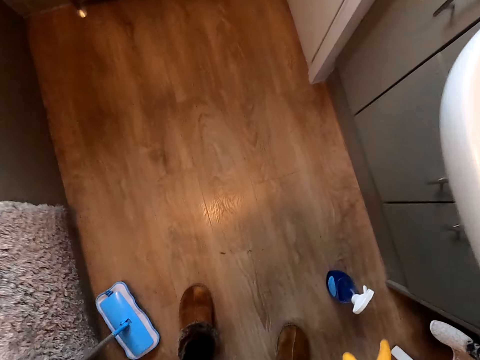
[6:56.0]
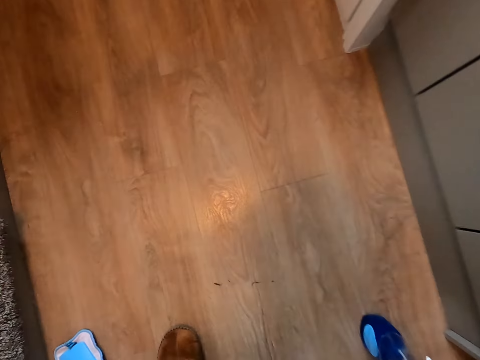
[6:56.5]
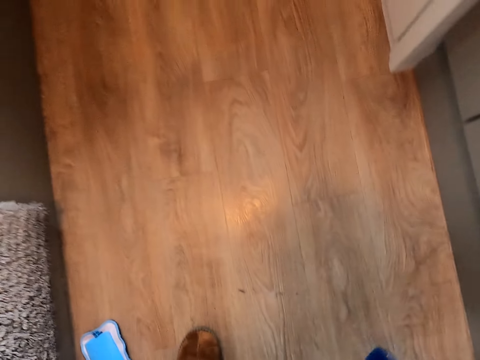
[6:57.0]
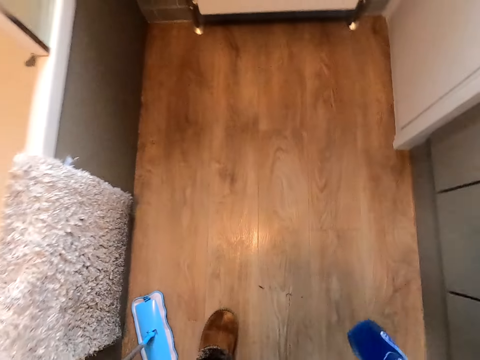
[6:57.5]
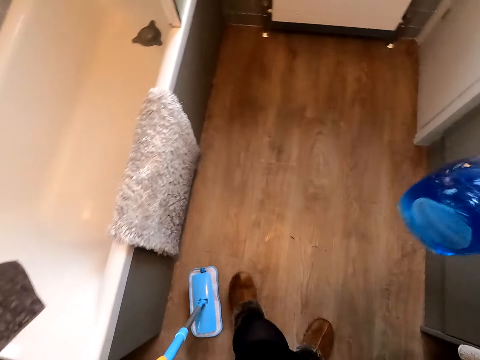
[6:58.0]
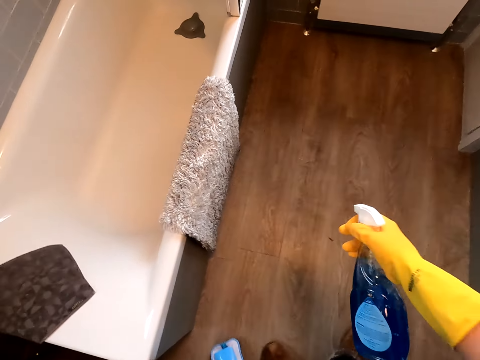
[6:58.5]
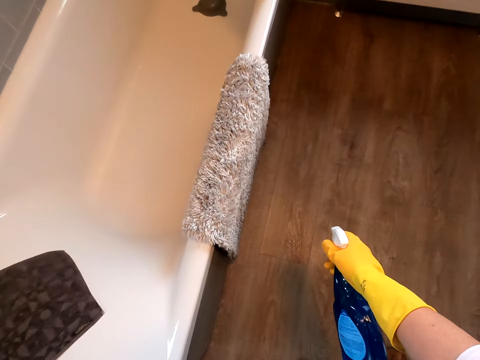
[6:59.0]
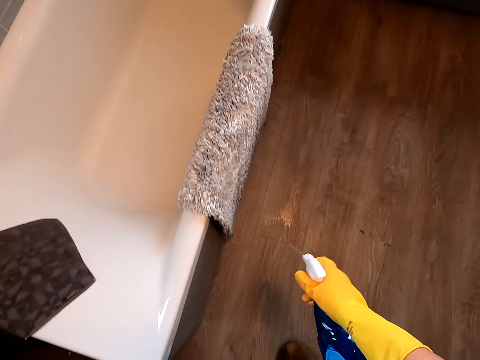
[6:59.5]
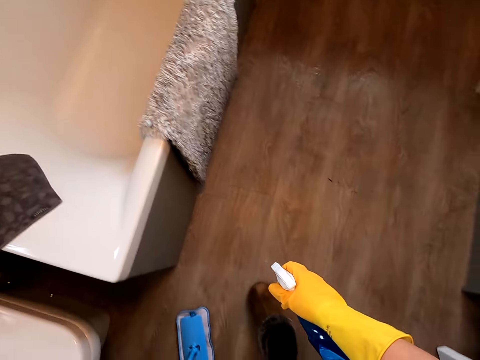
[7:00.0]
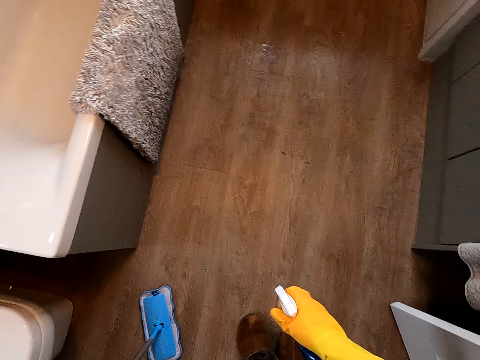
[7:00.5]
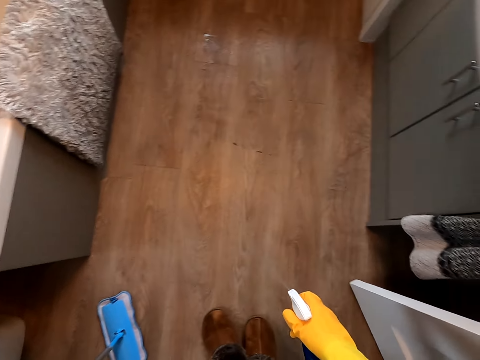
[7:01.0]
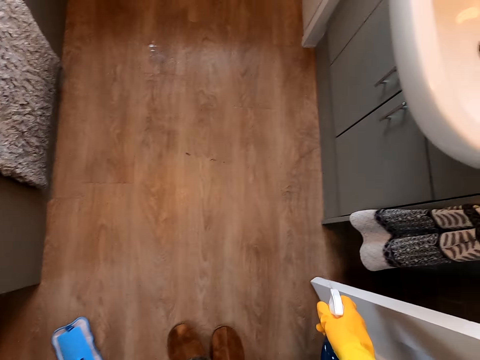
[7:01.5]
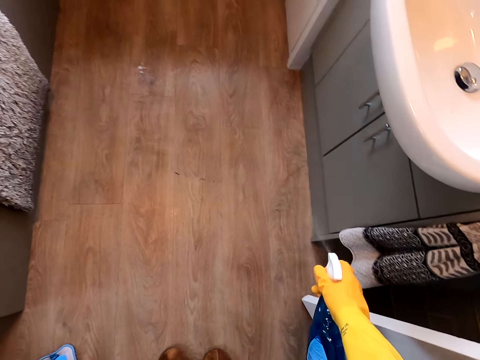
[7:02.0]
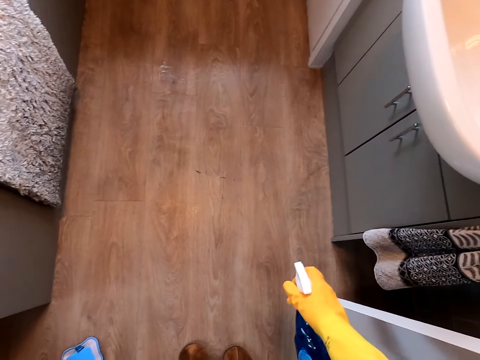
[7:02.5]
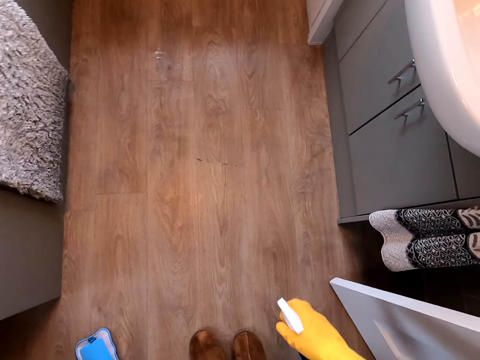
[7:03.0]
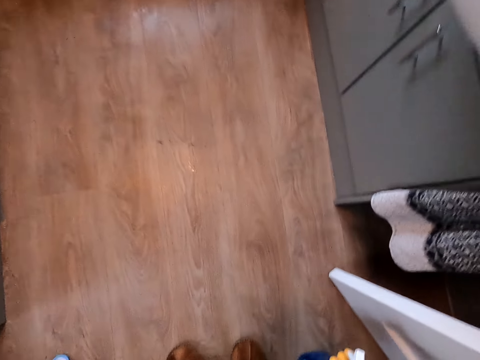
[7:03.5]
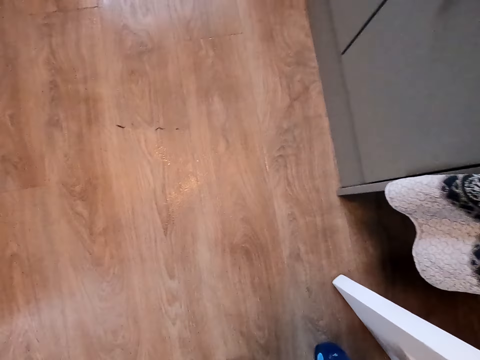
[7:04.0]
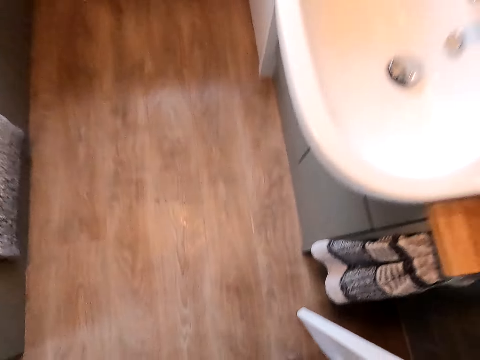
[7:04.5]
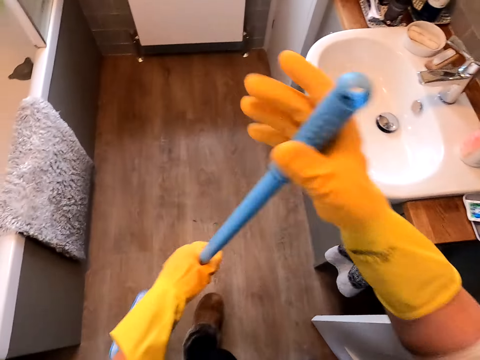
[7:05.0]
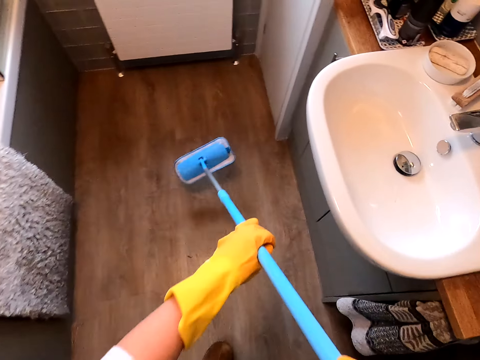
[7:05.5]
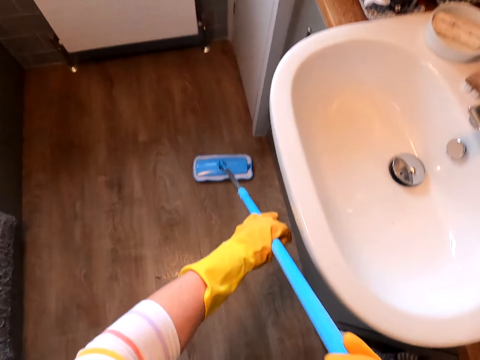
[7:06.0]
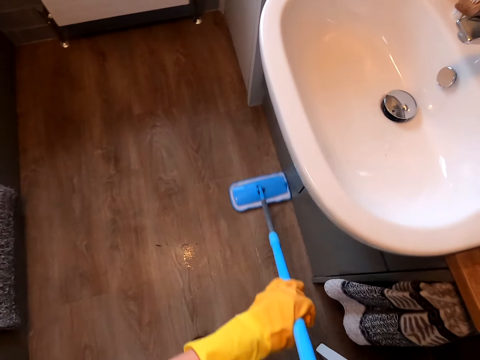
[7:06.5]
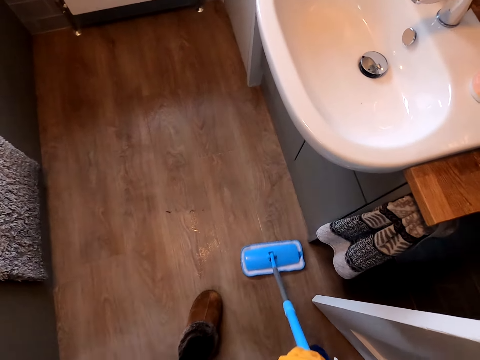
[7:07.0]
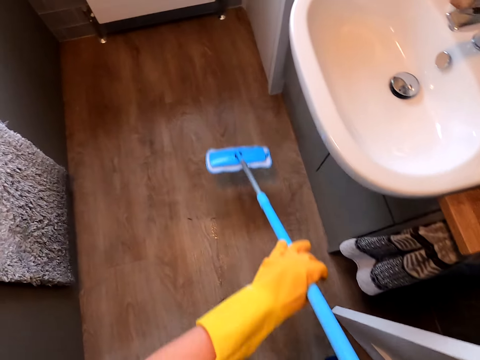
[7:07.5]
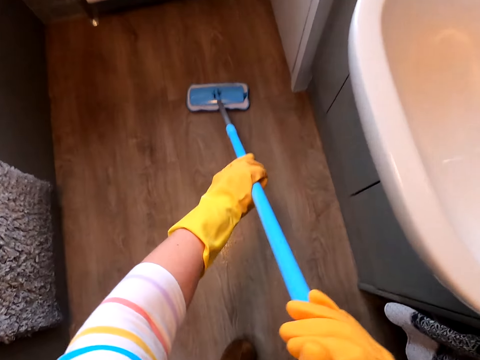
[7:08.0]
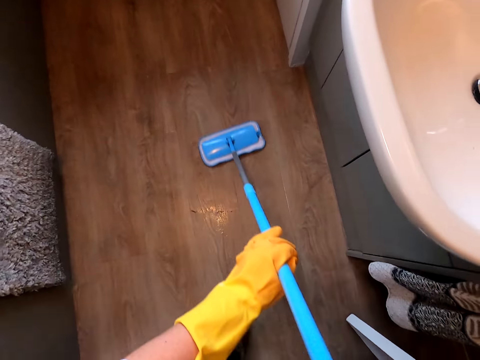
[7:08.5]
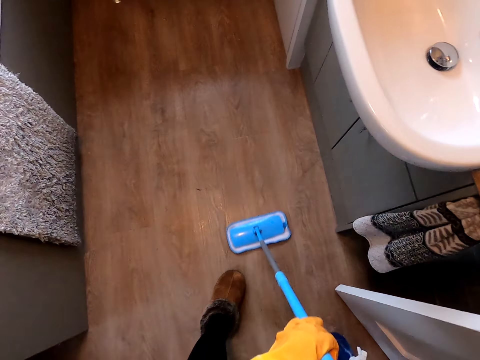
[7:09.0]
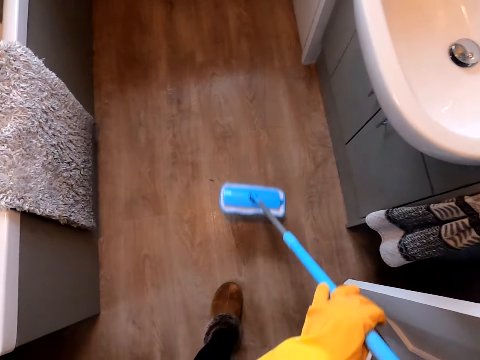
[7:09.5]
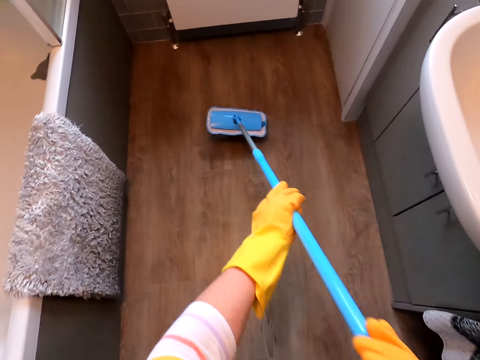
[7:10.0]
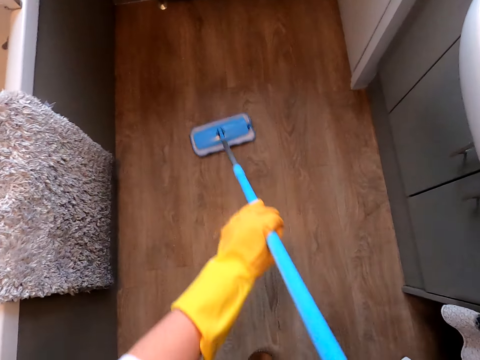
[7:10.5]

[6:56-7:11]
The camera wearer puts down the mop. They pick up the spray bottle from the floor. They spray the floor. They put the spray bottle on the floor. They take the mop. They clean the floor with the mop.

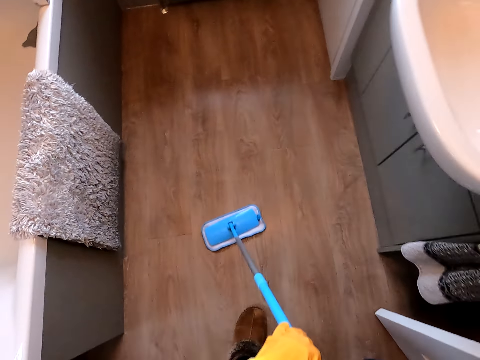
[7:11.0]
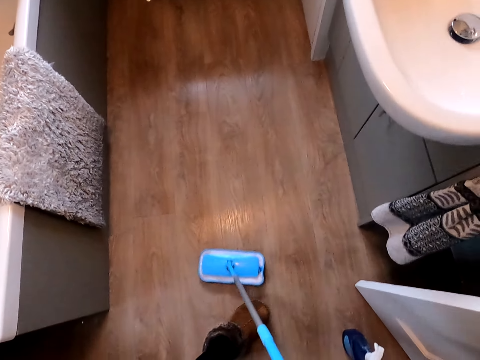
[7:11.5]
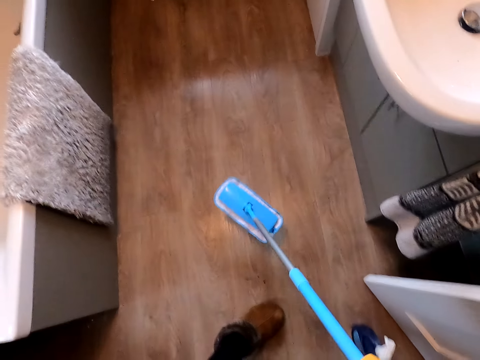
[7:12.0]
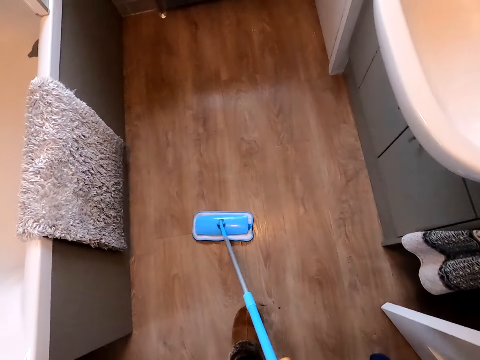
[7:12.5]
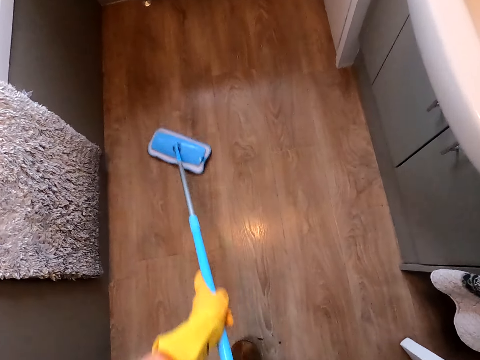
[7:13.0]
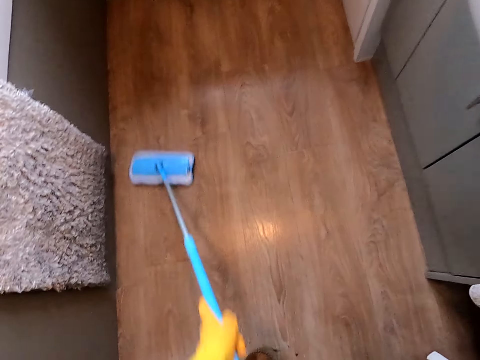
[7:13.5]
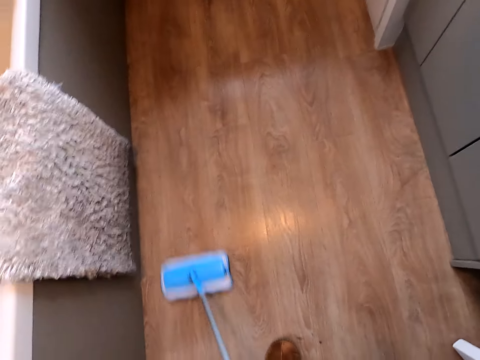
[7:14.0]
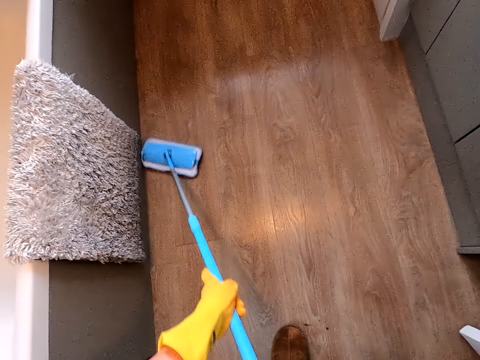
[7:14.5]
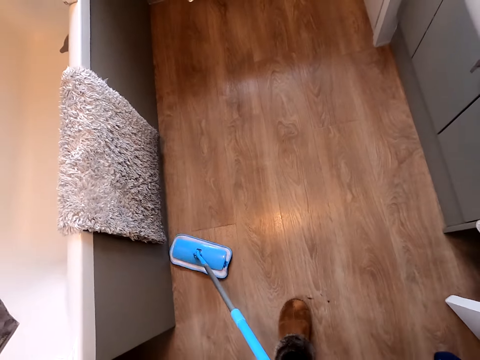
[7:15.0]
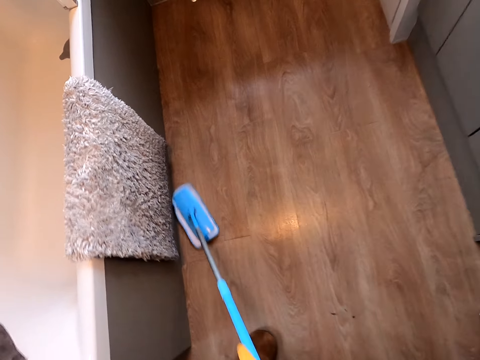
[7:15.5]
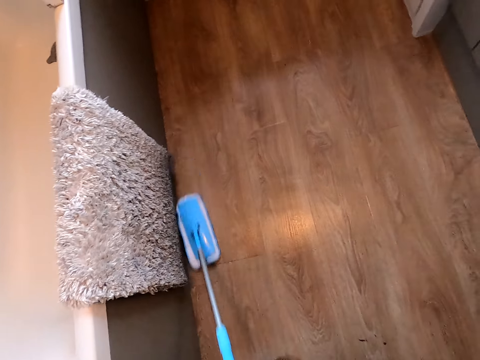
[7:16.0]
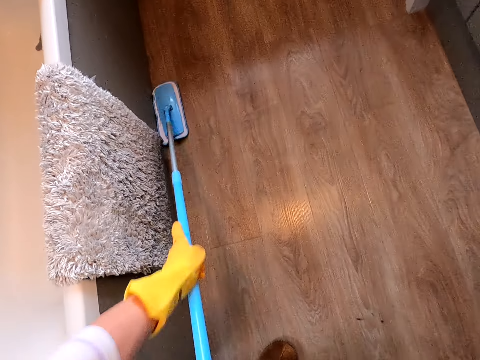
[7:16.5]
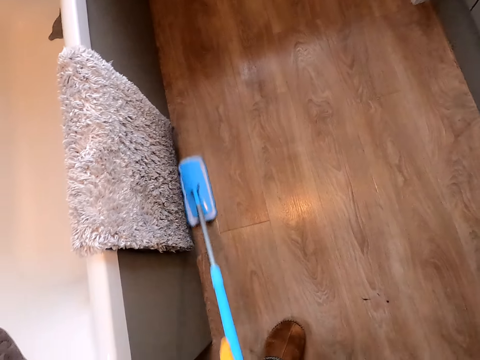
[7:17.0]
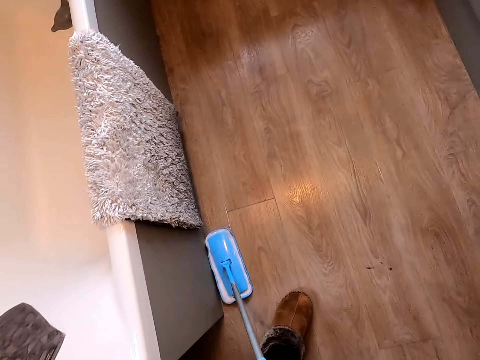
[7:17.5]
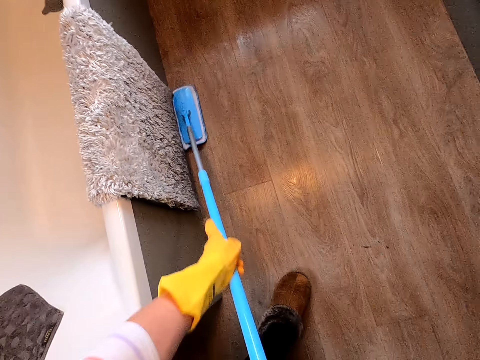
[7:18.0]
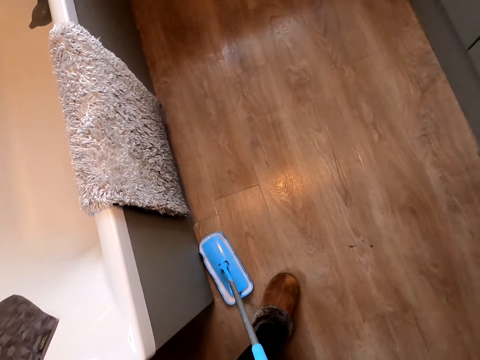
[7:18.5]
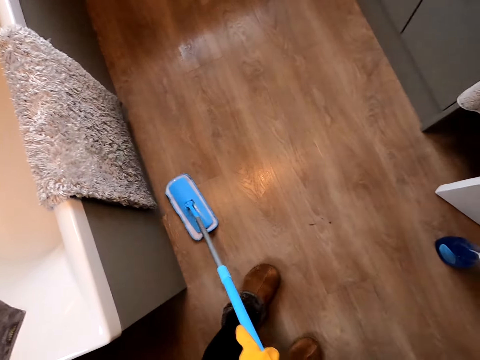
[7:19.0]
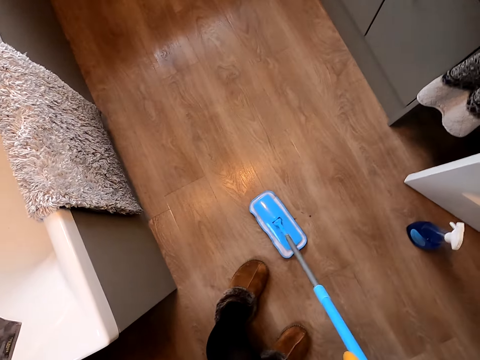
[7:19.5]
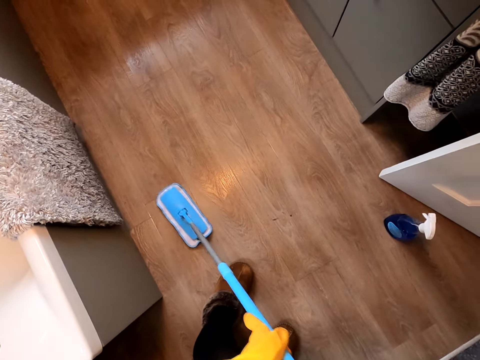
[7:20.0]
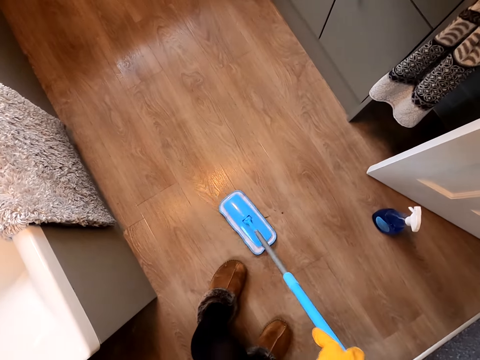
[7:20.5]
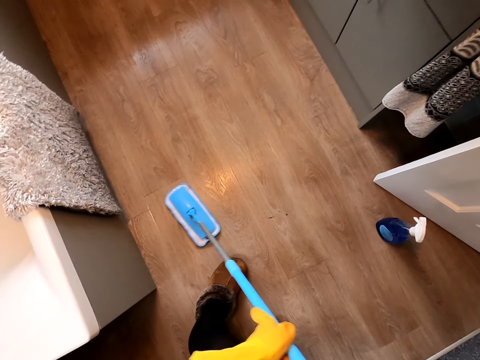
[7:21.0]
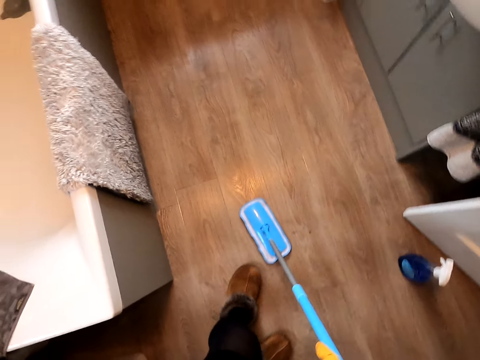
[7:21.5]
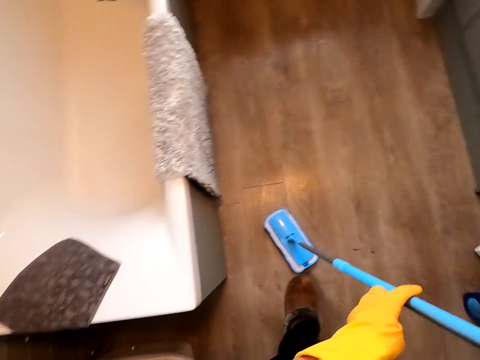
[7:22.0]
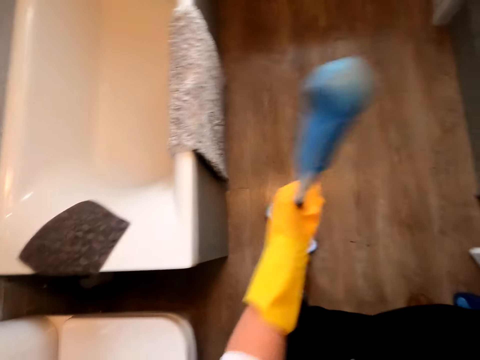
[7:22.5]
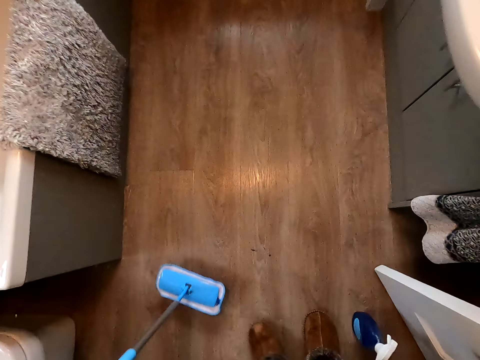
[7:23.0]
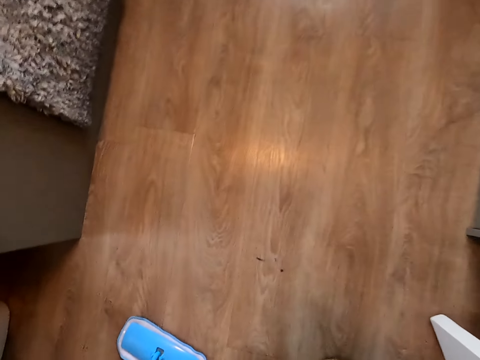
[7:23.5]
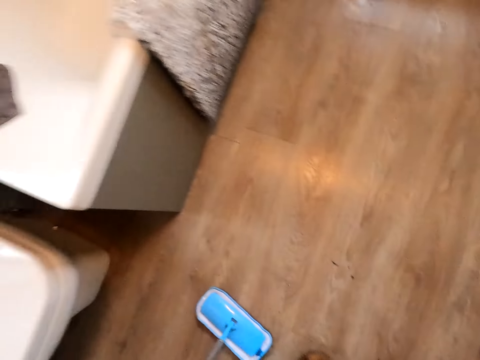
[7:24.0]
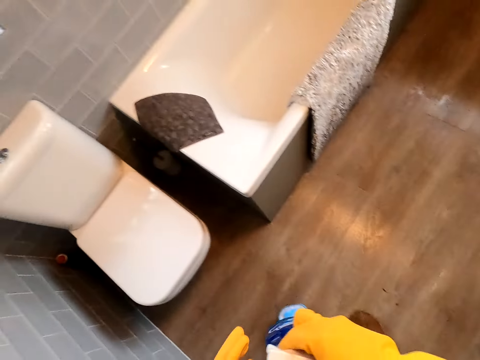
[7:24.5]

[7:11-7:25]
The camera wearer picks up the spray bottle from the floor.
